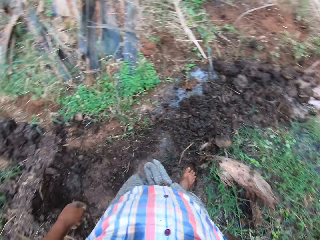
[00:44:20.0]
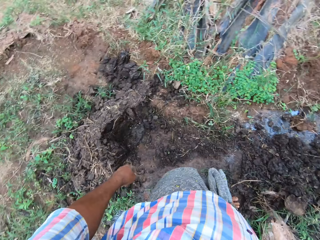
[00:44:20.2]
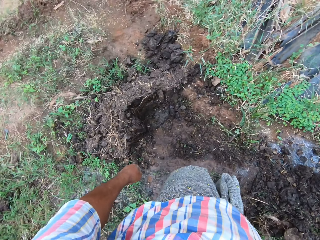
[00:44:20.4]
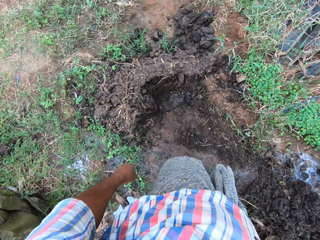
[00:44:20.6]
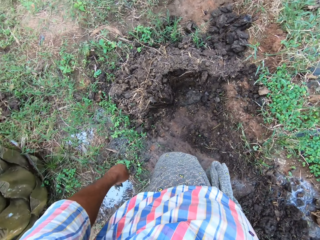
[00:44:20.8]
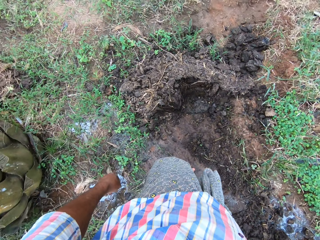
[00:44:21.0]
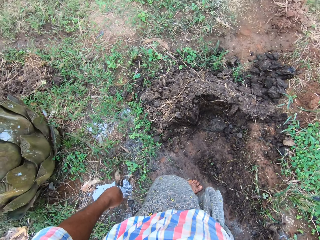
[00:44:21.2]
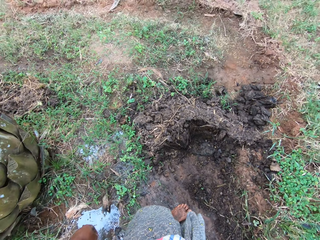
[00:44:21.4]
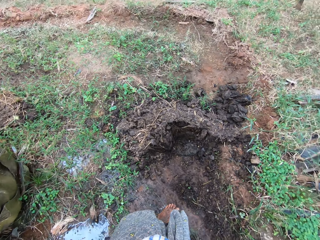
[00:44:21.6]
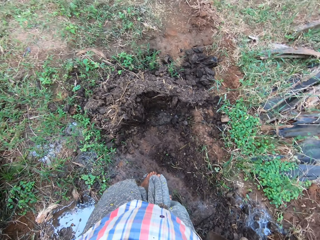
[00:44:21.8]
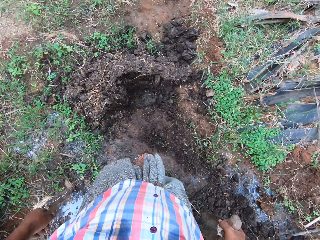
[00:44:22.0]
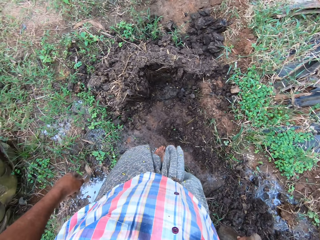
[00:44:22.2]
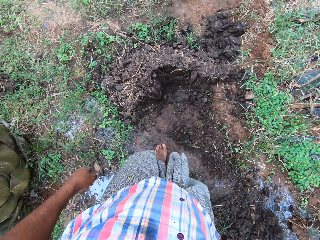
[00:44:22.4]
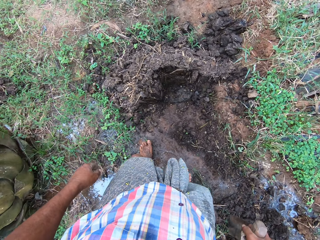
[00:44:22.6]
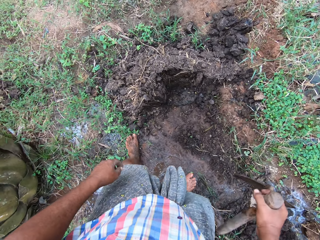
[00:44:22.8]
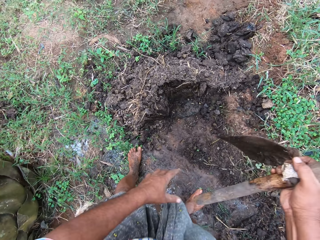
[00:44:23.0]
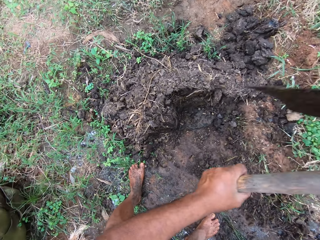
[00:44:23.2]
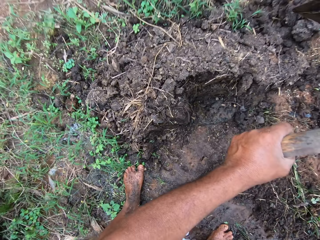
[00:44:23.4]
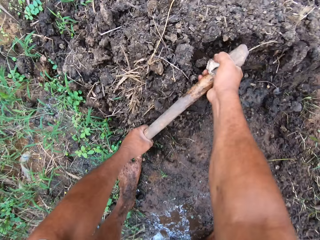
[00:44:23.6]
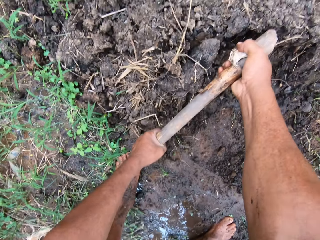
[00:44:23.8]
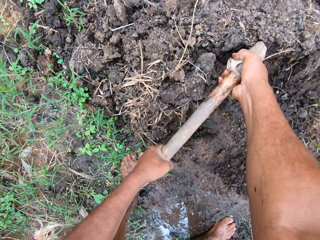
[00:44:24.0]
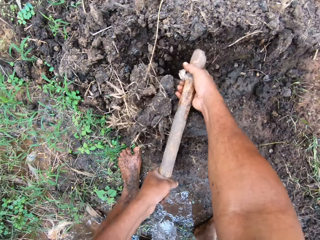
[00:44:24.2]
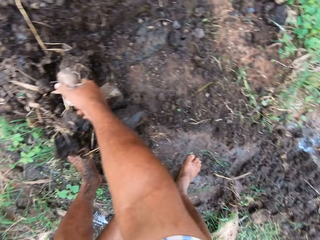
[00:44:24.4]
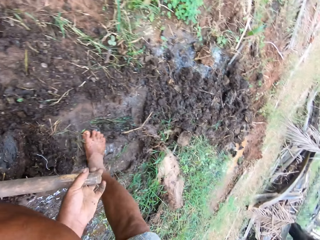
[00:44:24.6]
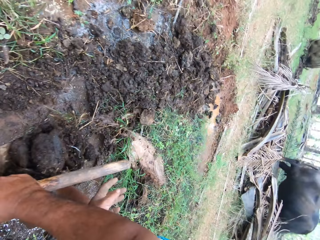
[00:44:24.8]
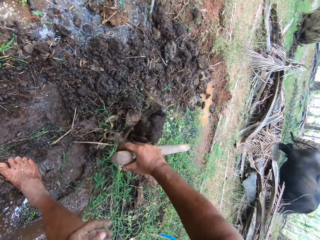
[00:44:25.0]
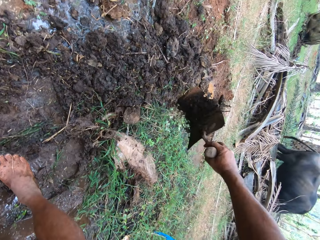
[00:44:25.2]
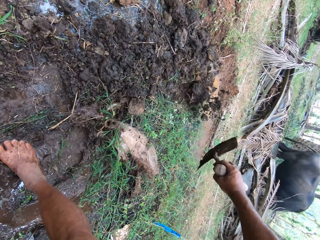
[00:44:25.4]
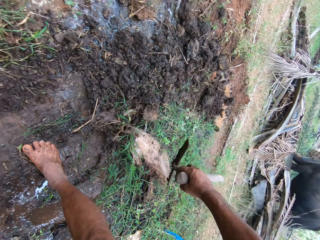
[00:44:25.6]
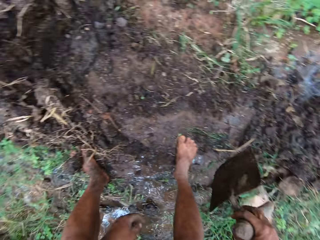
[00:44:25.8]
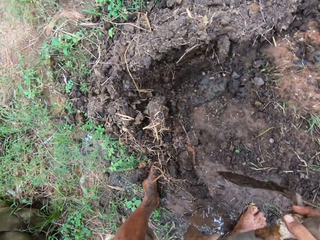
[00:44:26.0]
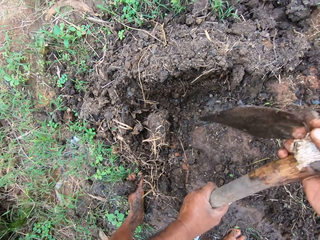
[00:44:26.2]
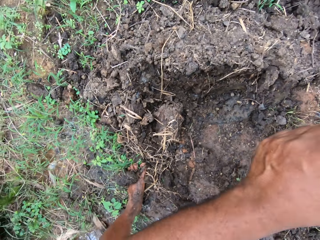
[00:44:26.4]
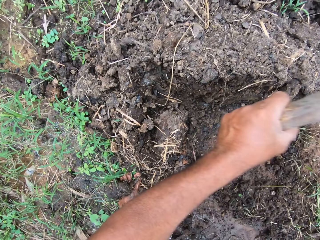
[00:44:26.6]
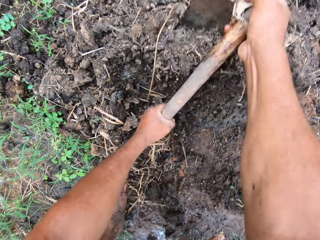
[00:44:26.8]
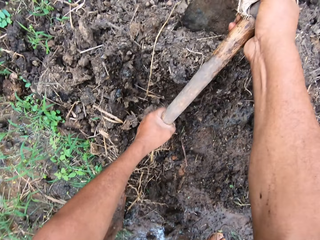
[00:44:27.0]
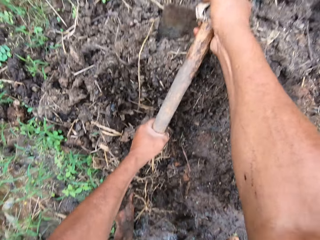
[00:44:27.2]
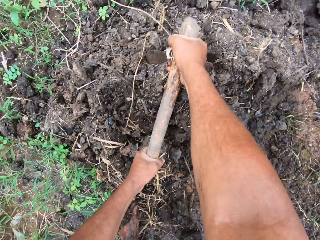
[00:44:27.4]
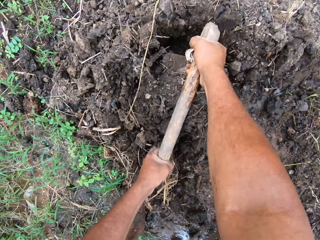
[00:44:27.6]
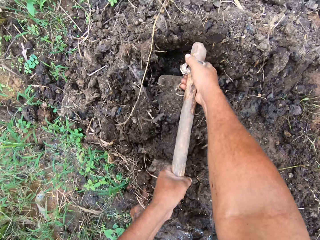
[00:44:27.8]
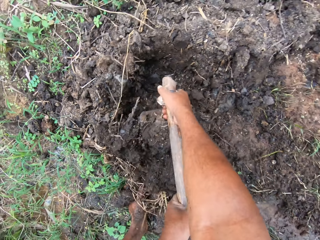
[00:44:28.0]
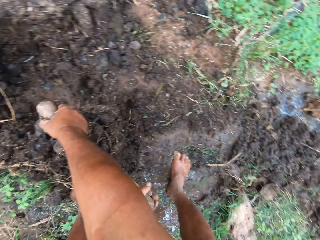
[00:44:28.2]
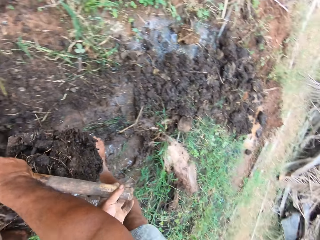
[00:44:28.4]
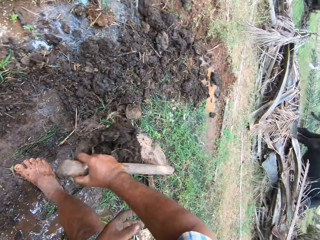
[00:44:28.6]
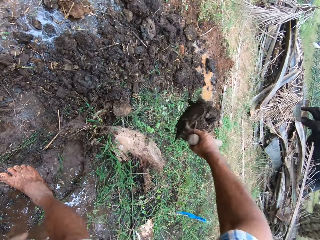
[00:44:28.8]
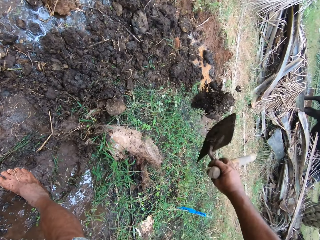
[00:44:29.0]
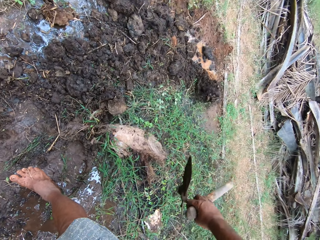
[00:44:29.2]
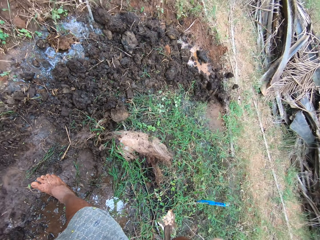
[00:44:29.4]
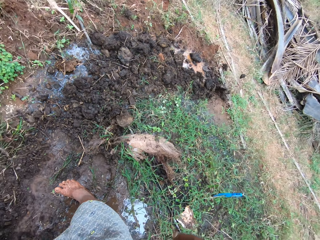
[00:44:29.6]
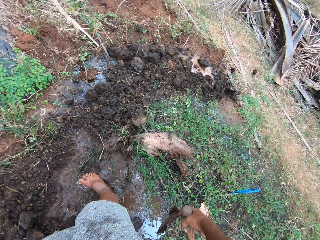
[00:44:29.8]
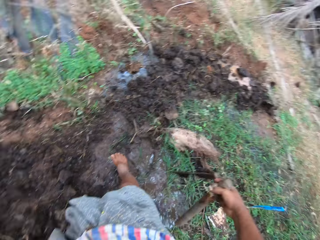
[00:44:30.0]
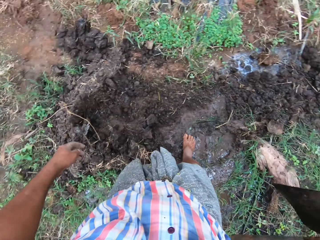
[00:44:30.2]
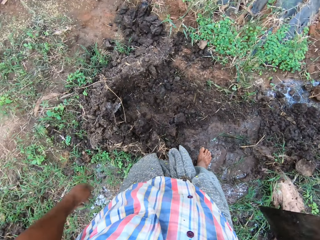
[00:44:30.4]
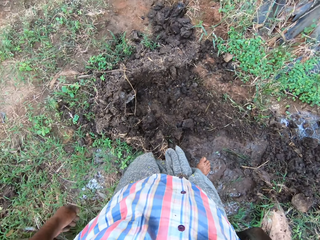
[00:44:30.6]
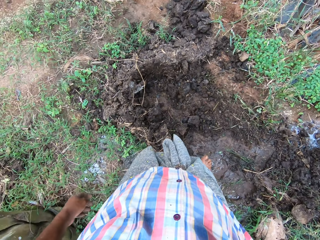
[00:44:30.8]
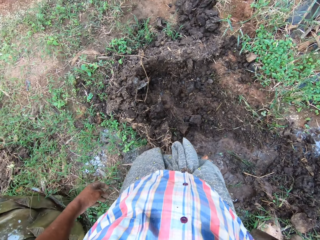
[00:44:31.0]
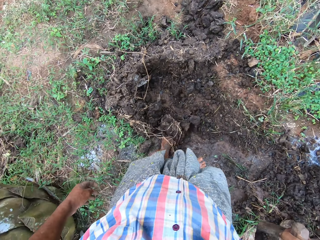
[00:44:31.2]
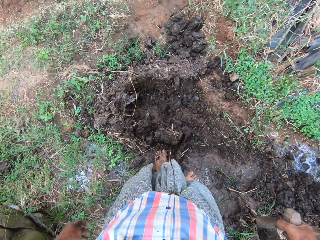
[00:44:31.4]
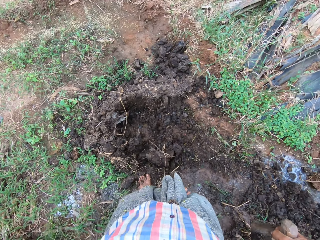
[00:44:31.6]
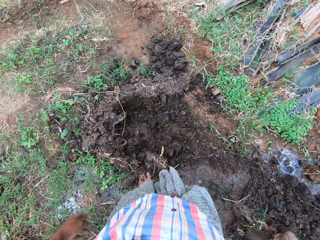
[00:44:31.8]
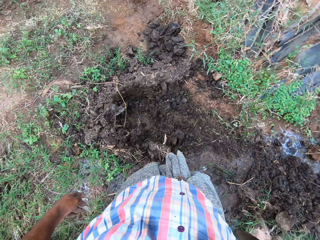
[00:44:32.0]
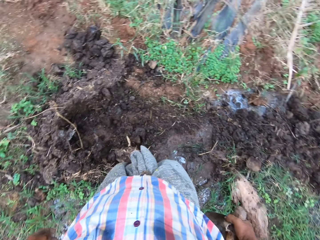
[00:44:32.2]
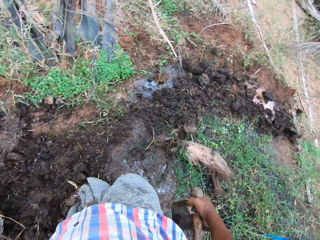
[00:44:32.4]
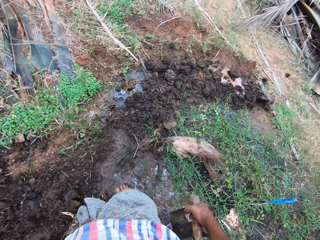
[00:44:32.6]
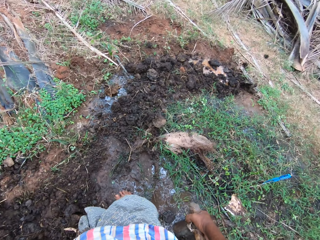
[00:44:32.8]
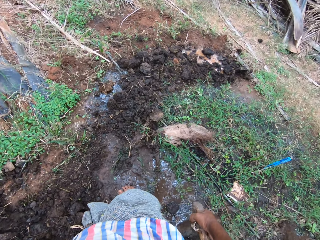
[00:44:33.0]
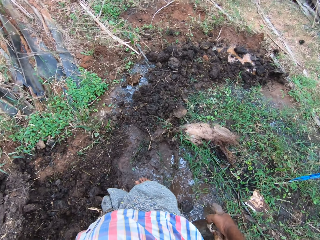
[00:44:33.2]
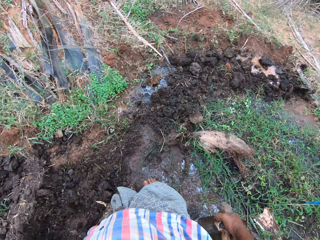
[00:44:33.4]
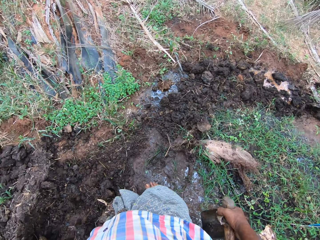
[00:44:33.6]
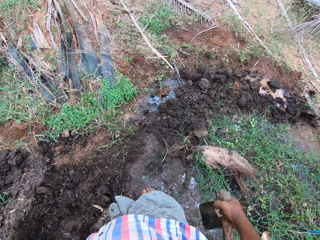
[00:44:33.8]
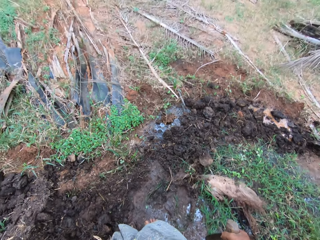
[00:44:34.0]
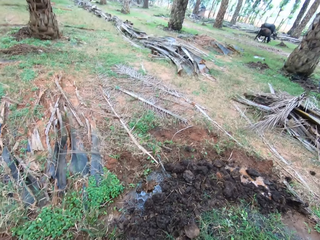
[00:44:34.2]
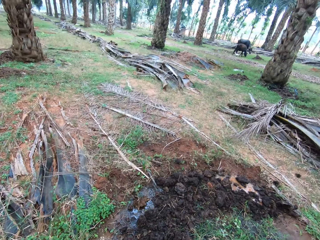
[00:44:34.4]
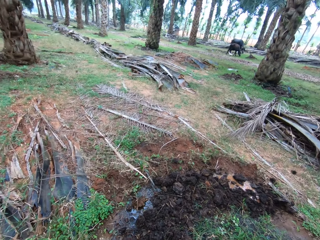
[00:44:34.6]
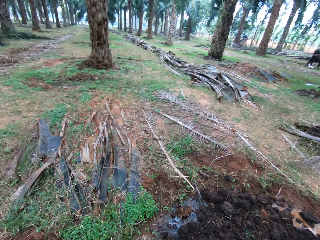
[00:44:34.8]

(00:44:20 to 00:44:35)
The camera wearer packs soil with the hoe. He weeds with the hoe. He throws the soil on water with the hoe. He packs the soil with the hoe. He weeds with the hoe. He throws the soil on the water with the hoe. He stops weeding. He moves the soil with his leg.

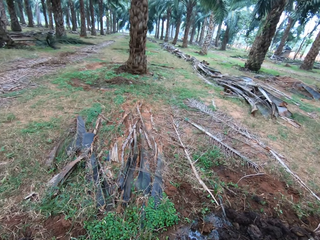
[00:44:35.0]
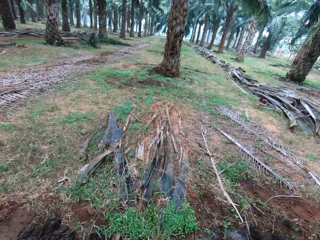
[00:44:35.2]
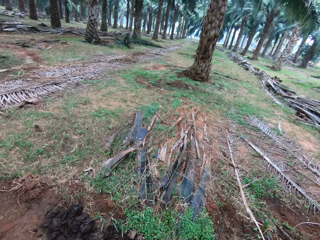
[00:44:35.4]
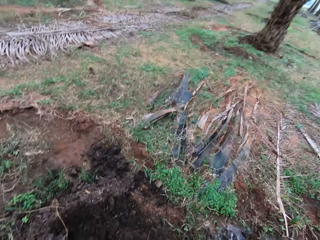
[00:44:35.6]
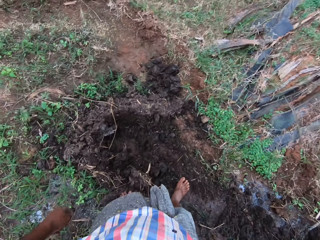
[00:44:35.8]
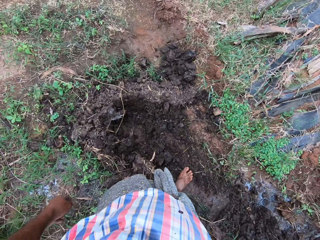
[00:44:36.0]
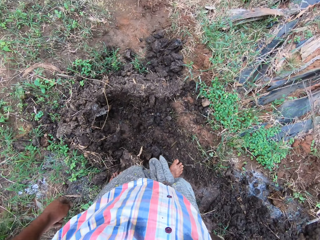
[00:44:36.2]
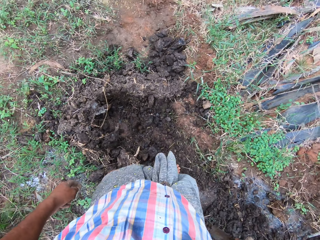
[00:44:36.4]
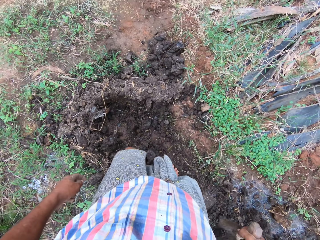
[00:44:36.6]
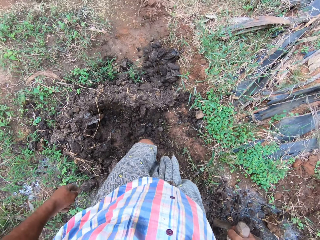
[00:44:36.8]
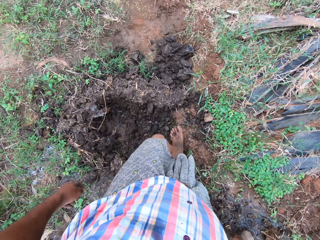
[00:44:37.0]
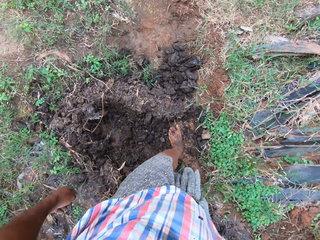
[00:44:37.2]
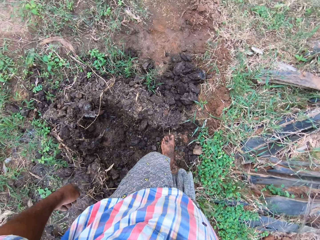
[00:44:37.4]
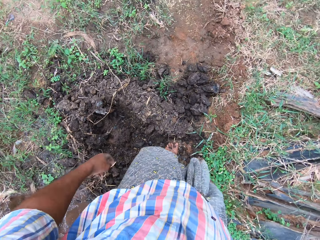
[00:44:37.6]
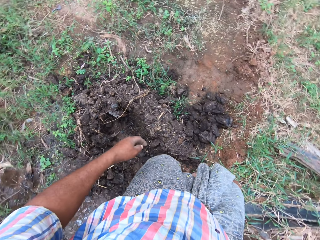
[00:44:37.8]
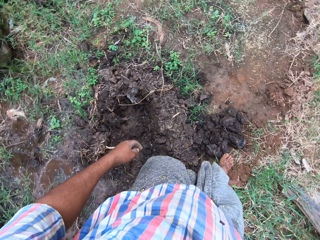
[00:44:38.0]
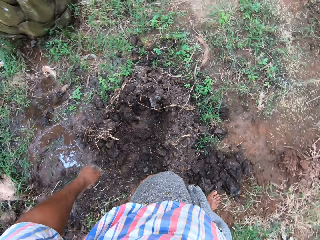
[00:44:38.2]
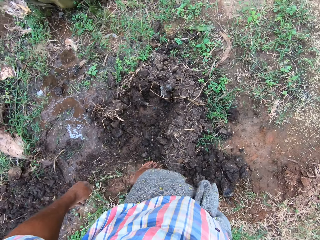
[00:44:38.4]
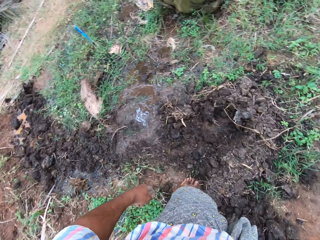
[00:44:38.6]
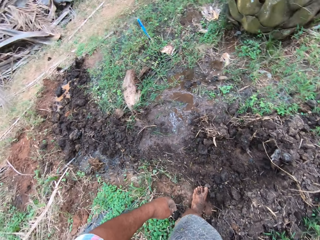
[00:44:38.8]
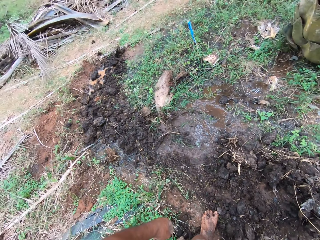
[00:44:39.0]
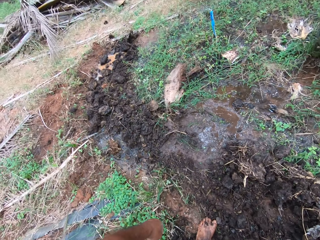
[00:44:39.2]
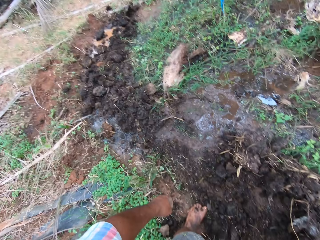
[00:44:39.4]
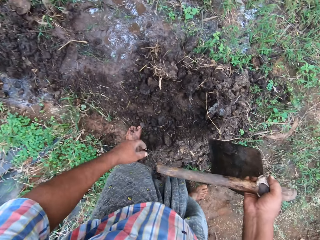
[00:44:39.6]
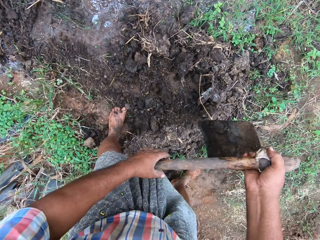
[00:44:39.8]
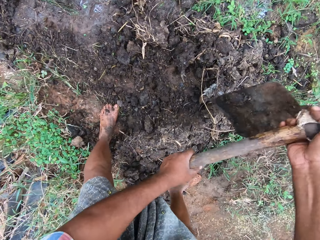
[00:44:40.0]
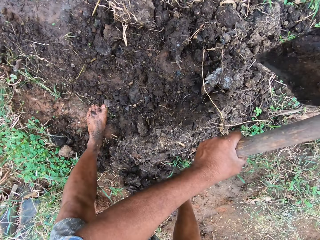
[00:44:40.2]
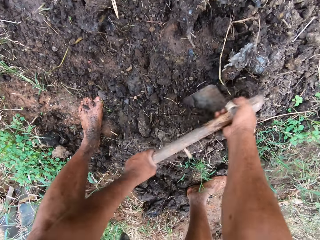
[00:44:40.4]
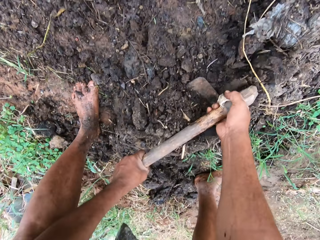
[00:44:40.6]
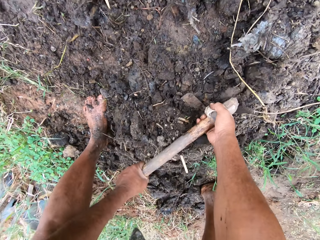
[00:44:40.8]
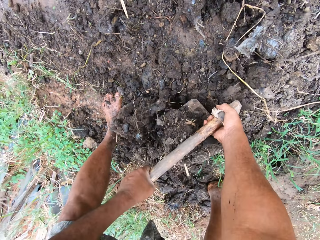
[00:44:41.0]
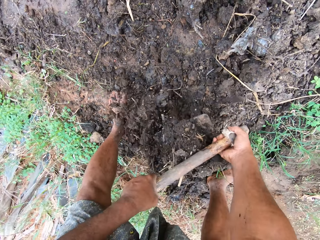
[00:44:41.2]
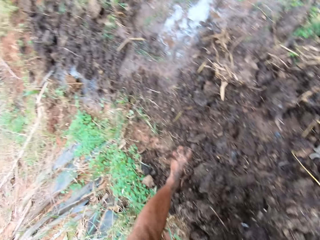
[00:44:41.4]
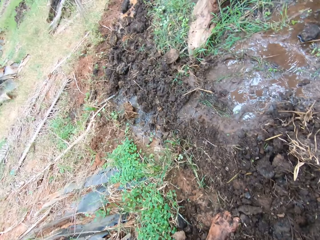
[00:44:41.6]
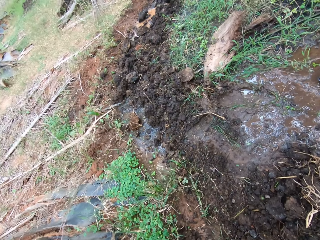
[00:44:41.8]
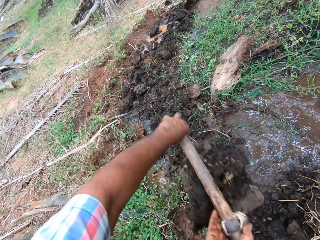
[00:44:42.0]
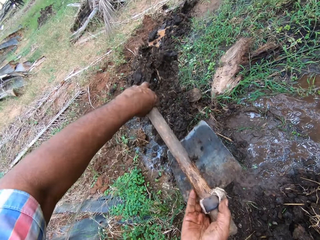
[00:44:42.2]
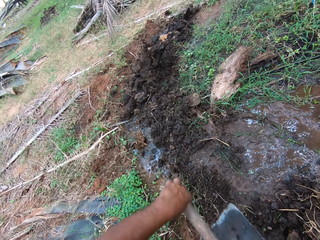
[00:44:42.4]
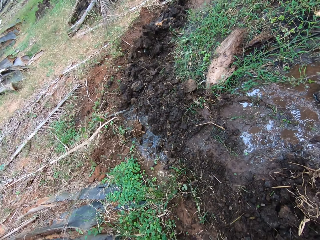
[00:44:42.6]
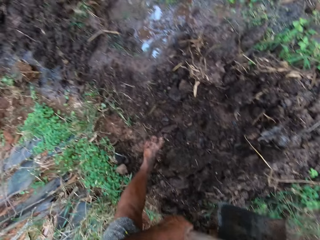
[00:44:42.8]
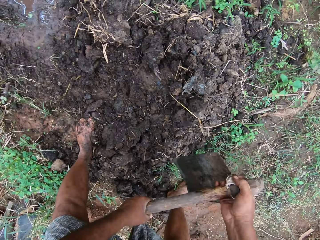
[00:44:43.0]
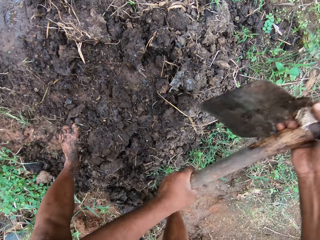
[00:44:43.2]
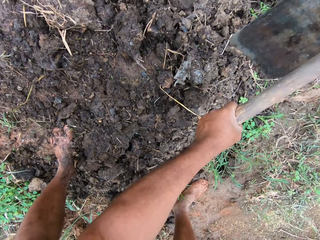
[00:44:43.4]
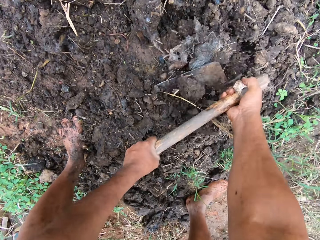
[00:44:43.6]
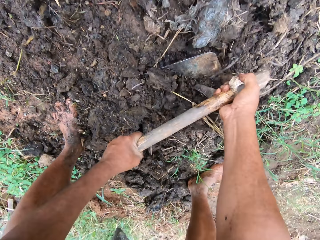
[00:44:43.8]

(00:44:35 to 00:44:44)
The camera wearer moves steps ahead. They weed with a hoe. They pack soil with the hoe. They throw the soil on water with the hoe.
